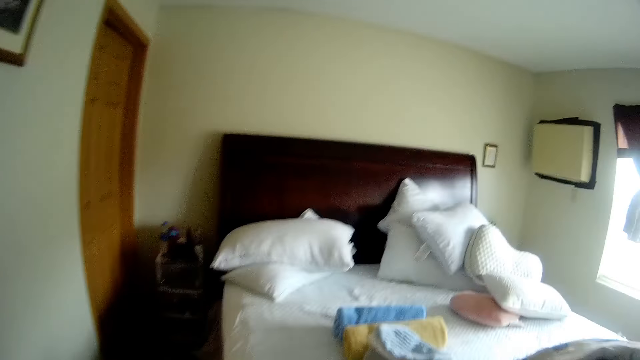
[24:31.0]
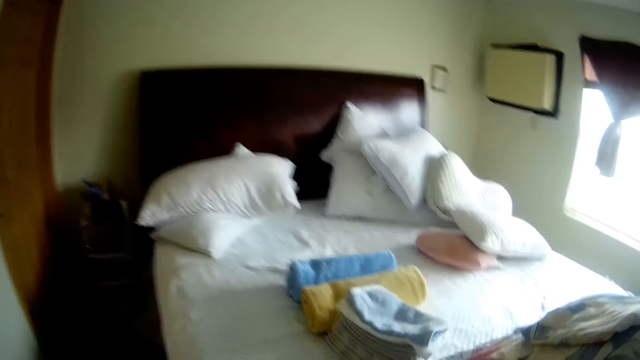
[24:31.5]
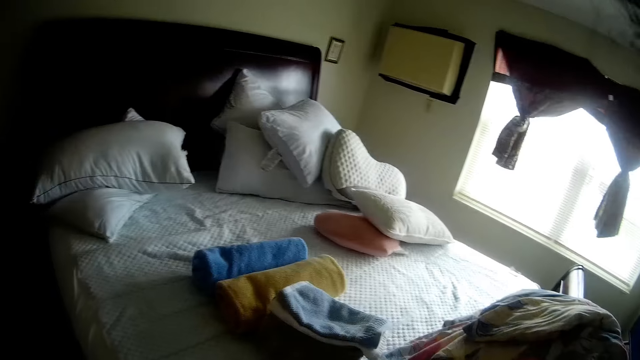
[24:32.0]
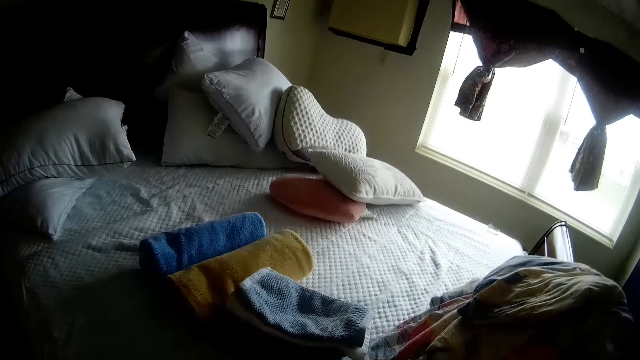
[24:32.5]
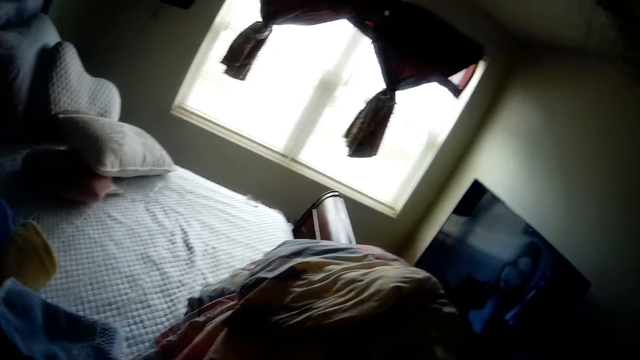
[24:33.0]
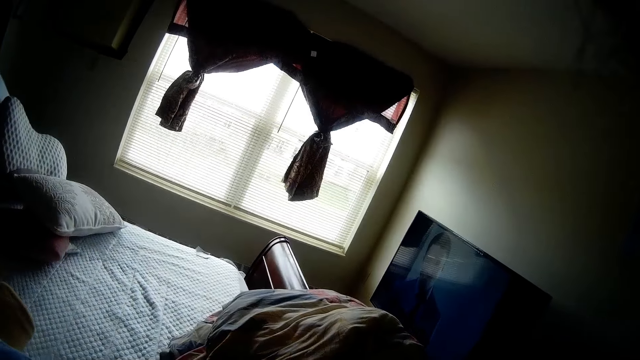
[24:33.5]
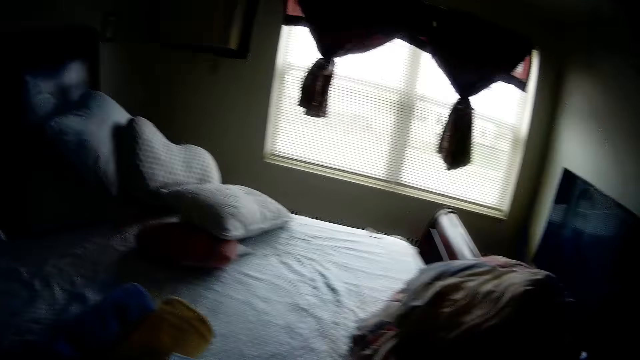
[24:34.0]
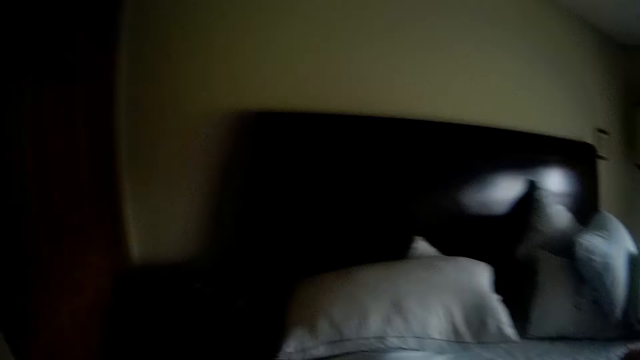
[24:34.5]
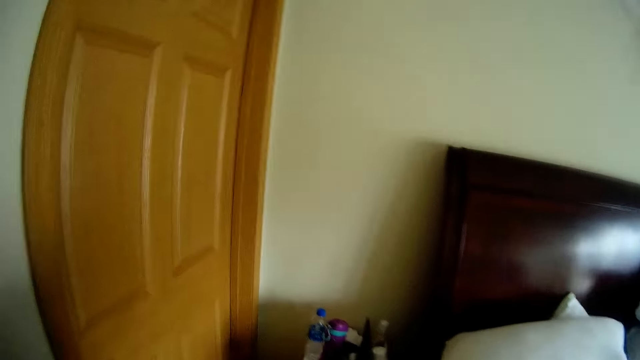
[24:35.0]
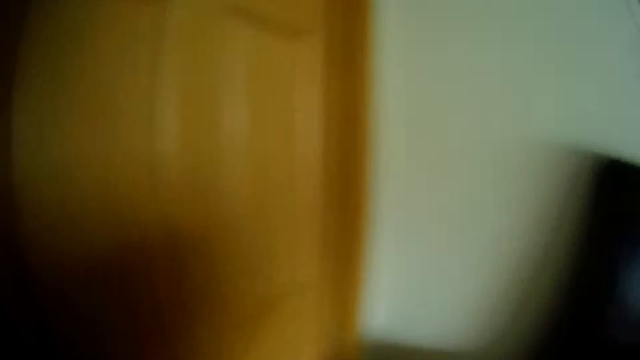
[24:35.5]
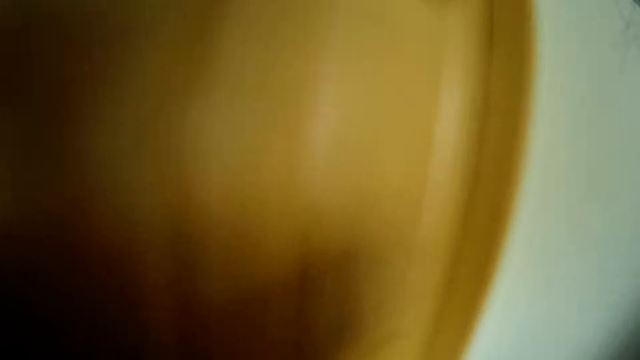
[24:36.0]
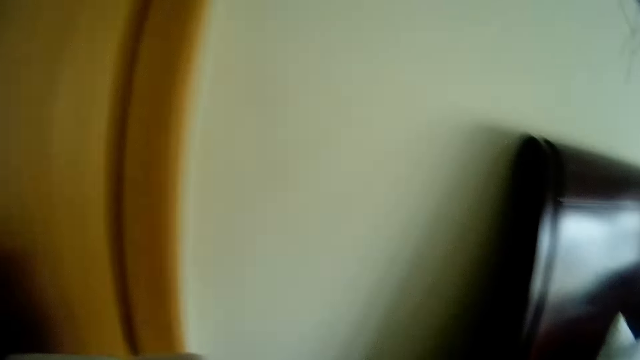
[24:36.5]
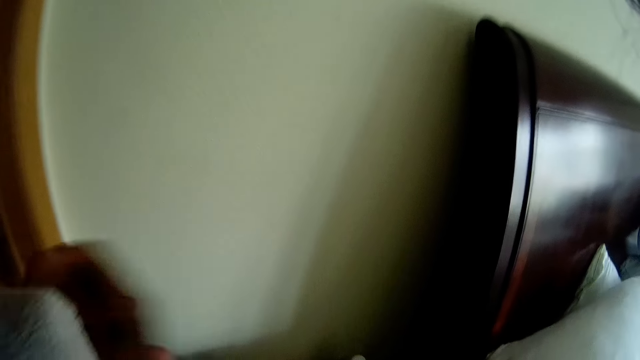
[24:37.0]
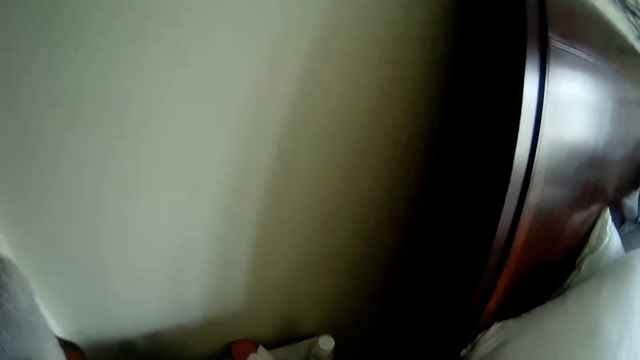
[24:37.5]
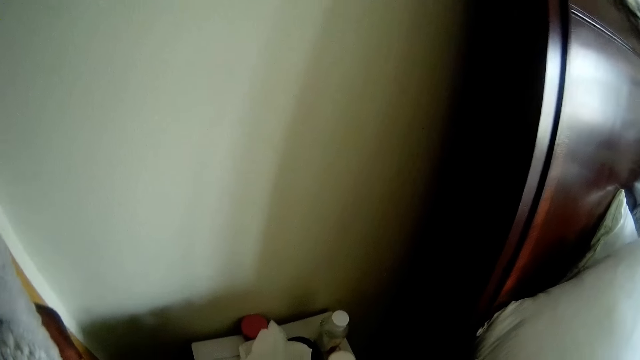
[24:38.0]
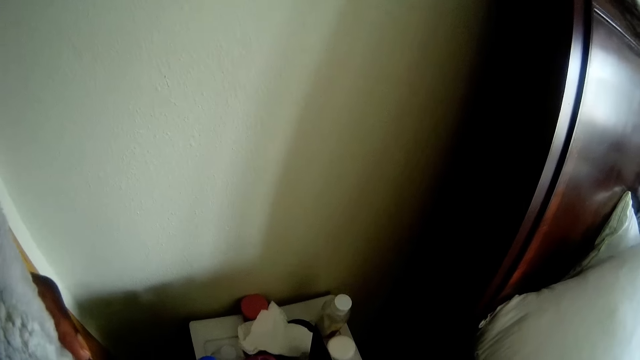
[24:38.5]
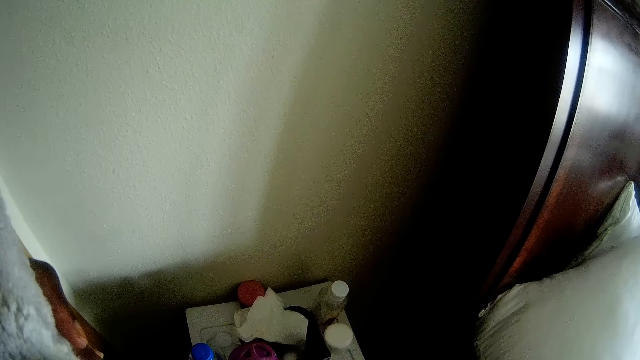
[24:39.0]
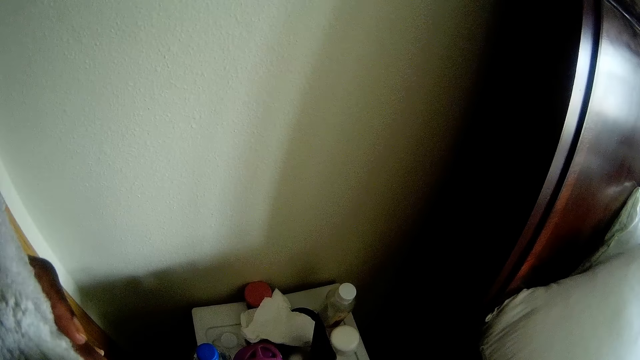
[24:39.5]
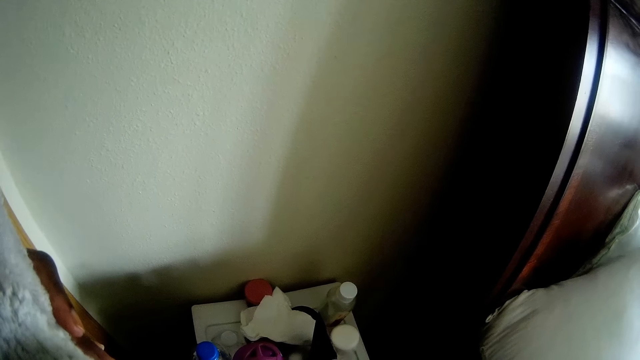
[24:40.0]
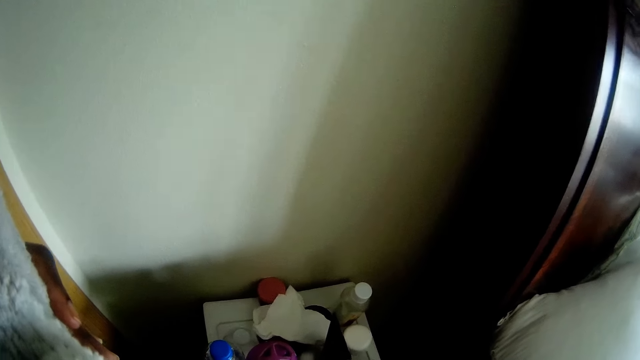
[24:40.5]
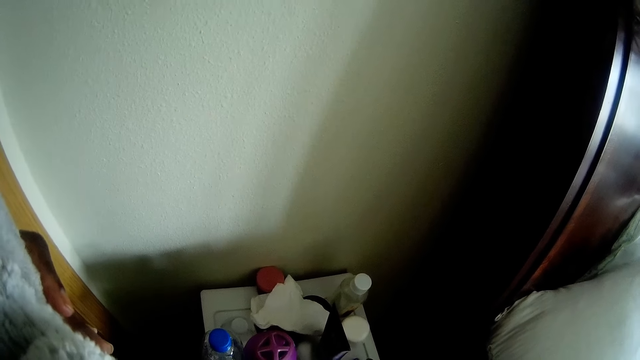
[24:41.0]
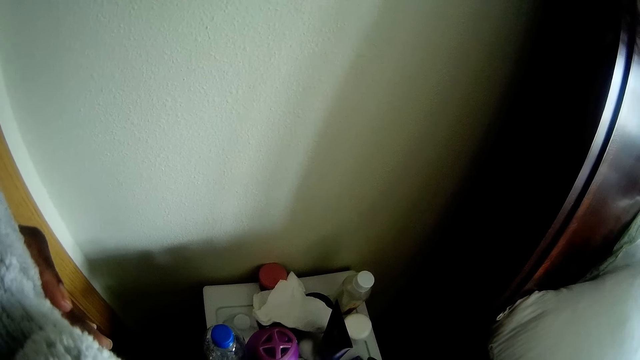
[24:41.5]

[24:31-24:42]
The camera wearer holds something on his left hand.

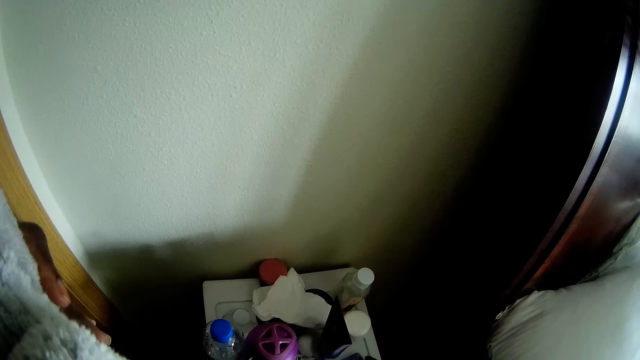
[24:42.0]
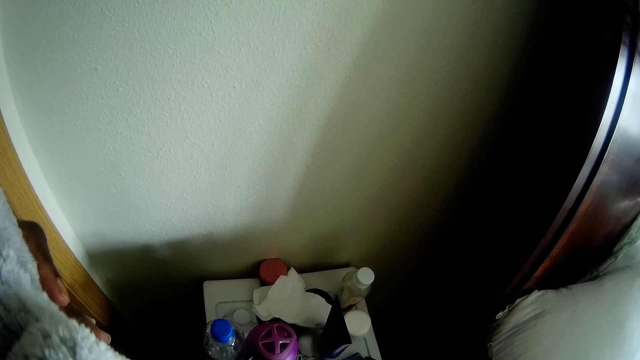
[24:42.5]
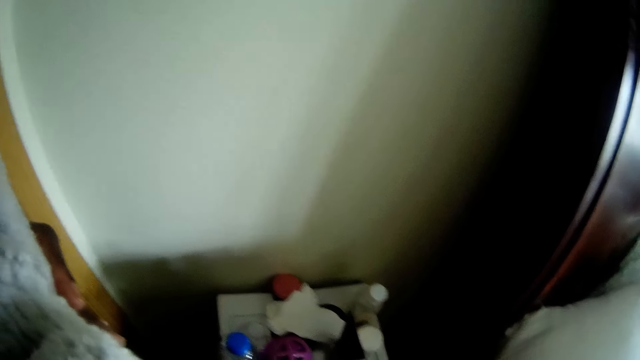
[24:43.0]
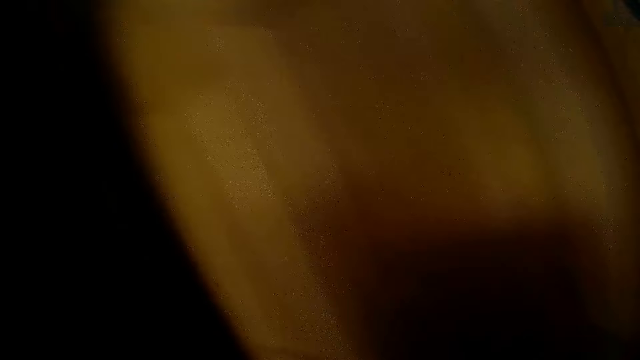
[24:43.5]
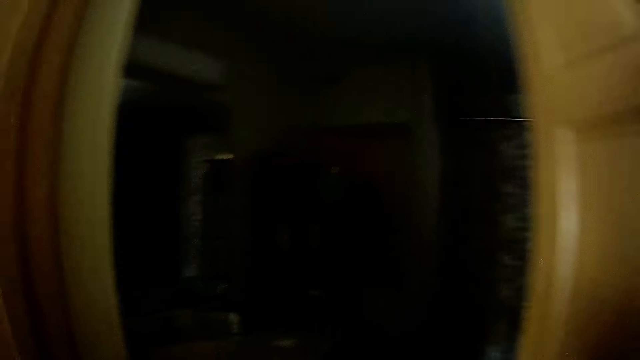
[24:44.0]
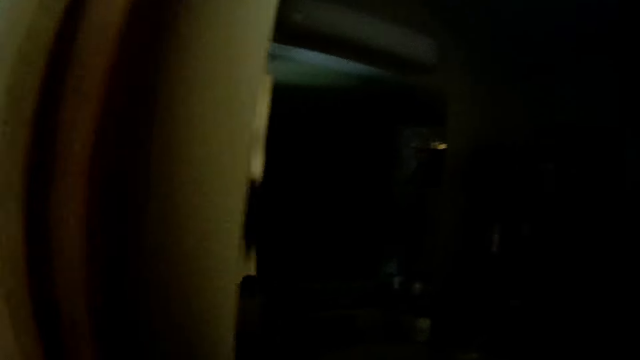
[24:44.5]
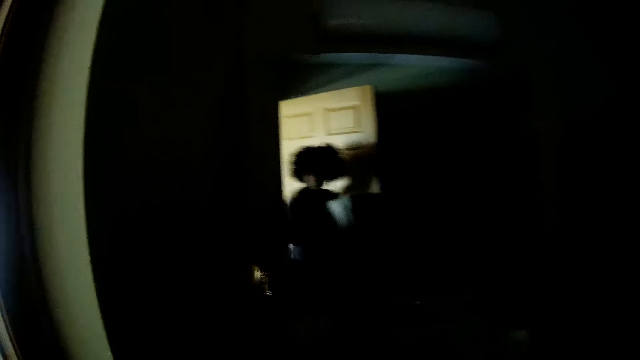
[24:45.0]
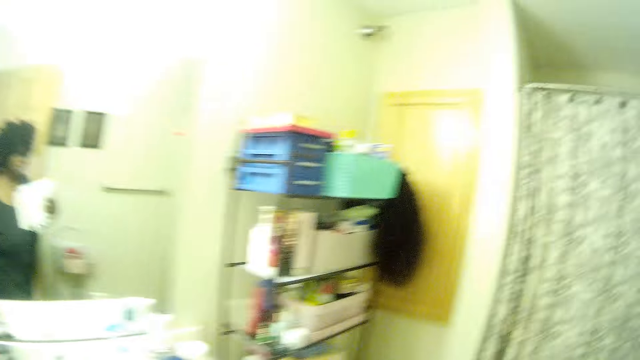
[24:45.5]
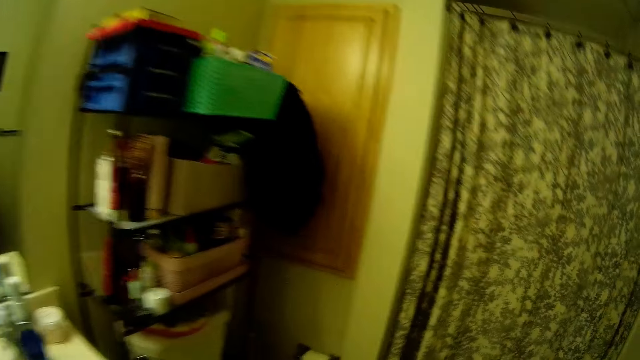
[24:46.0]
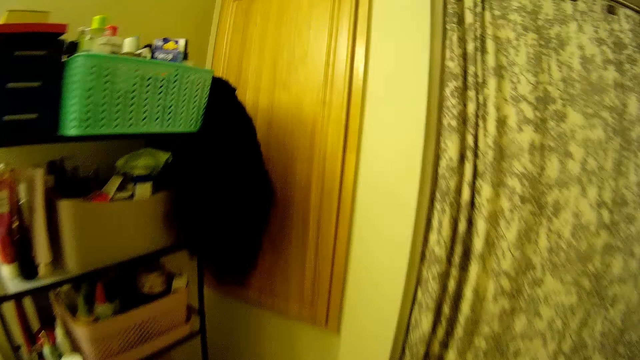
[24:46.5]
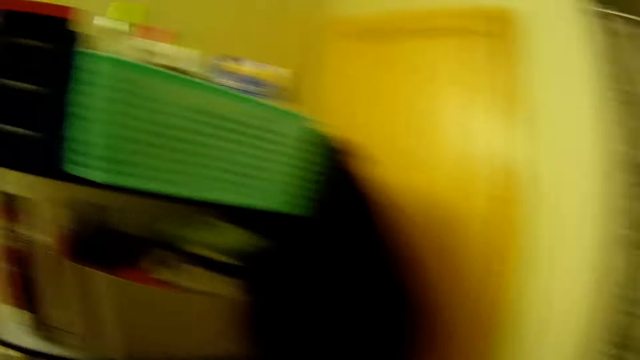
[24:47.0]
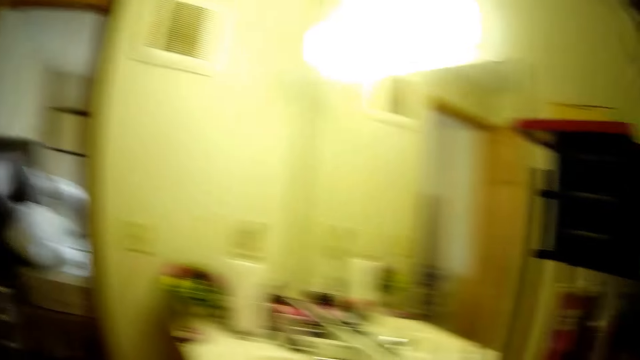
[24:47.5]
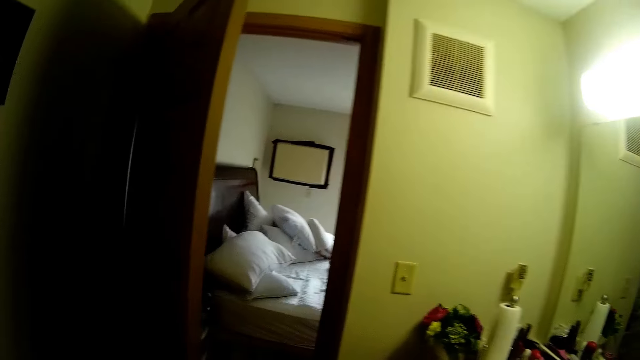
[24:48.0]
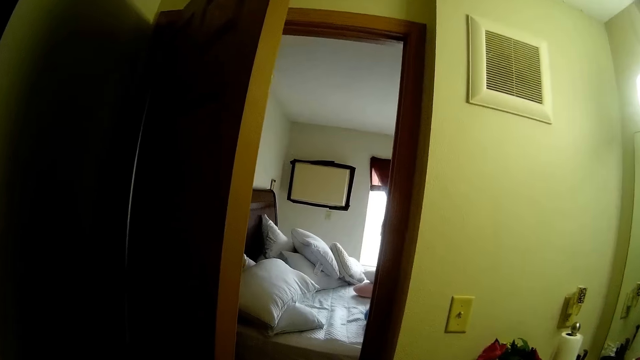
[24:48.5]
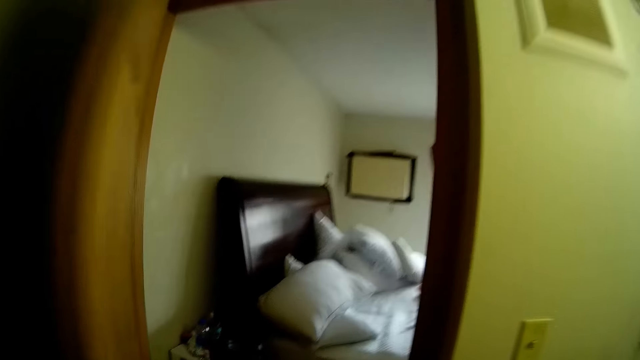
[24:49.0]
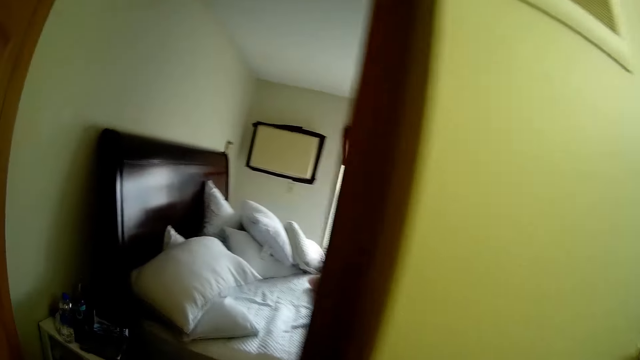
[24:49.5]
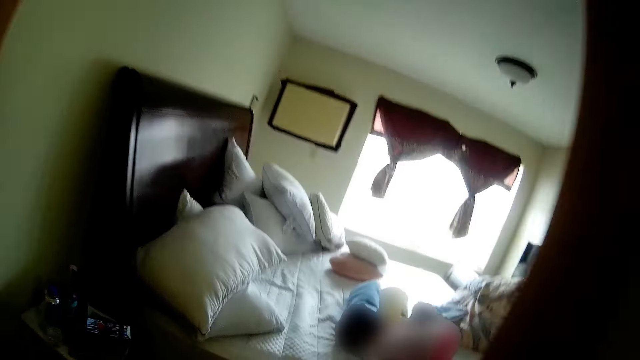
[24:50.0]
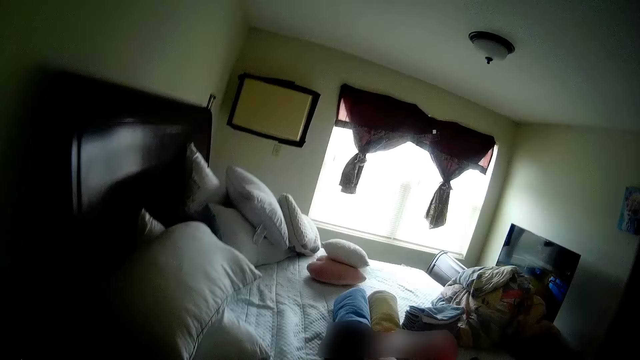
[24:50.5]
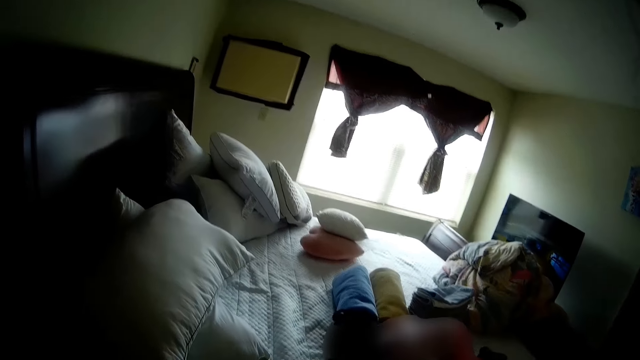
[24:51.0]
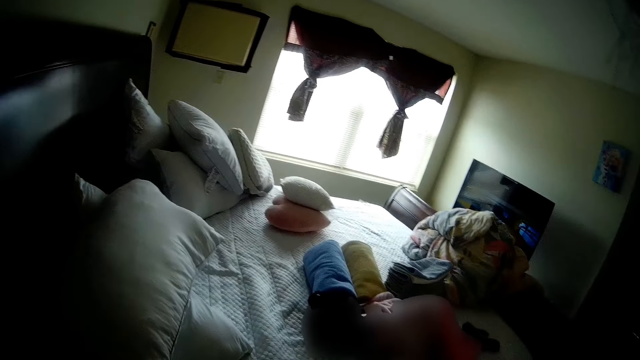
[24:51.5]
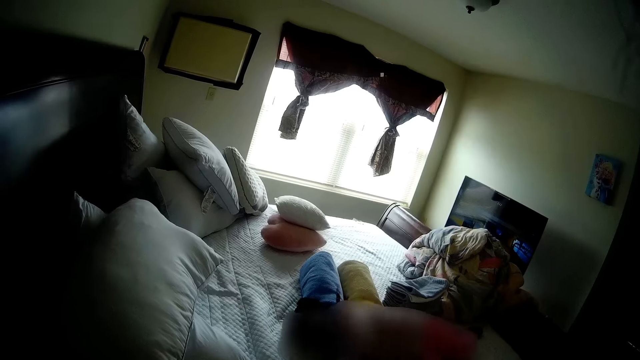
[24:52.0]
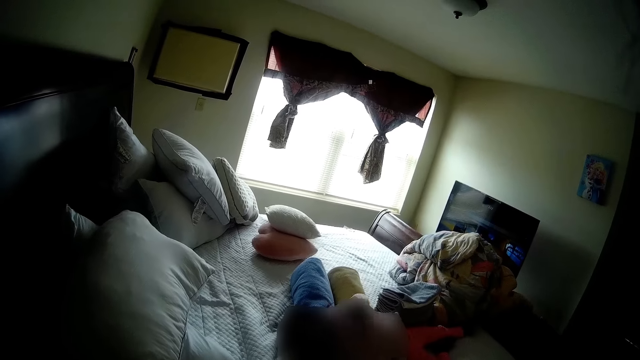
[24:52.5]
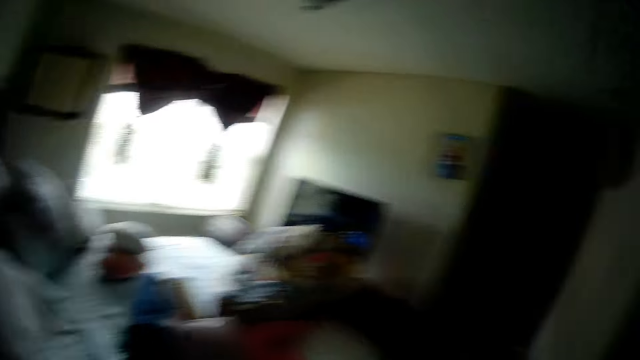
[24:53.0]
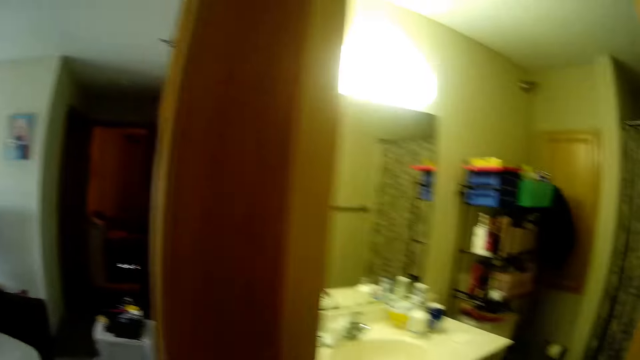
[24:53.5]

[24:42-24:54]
The camera wearer puts on a switch on a wall of a bathroom with her right hand. She speaks to a girl. She opens a door with her left hand.
